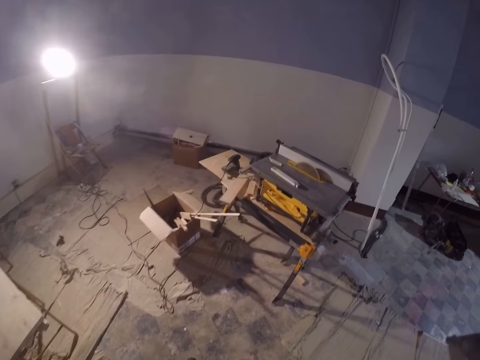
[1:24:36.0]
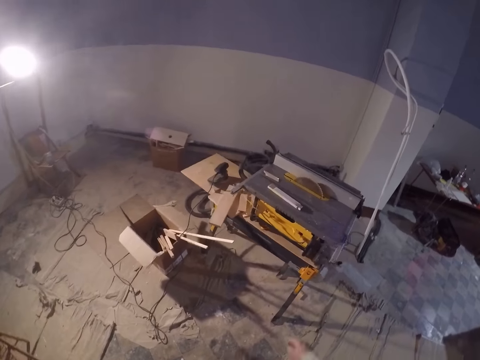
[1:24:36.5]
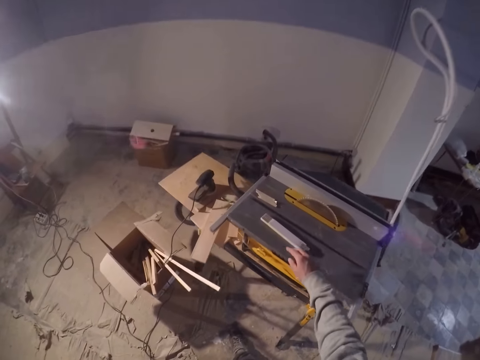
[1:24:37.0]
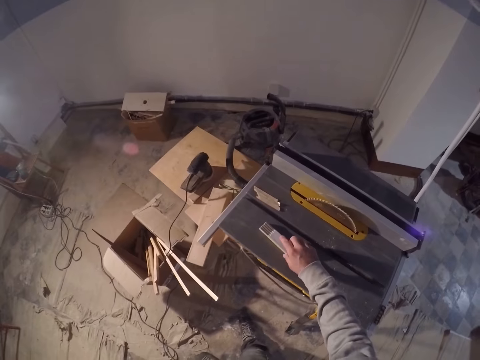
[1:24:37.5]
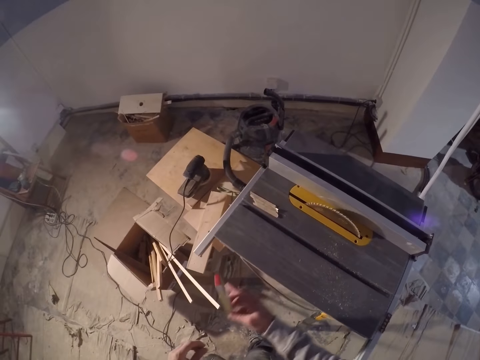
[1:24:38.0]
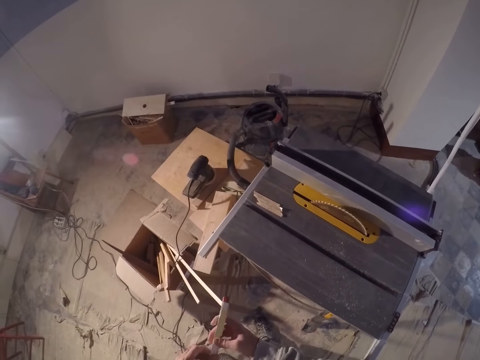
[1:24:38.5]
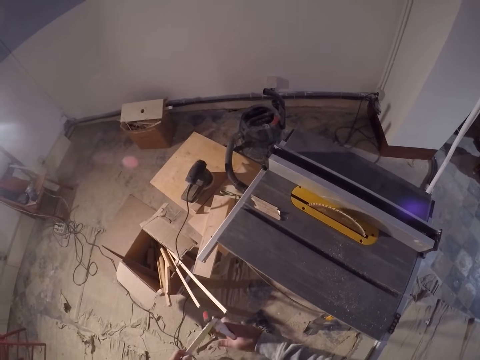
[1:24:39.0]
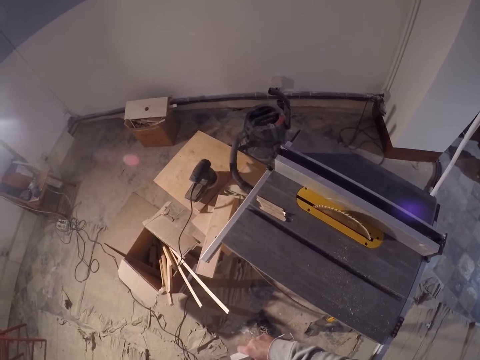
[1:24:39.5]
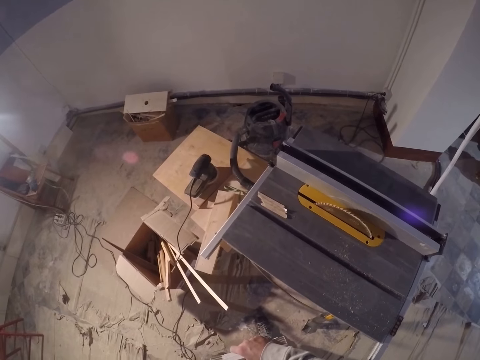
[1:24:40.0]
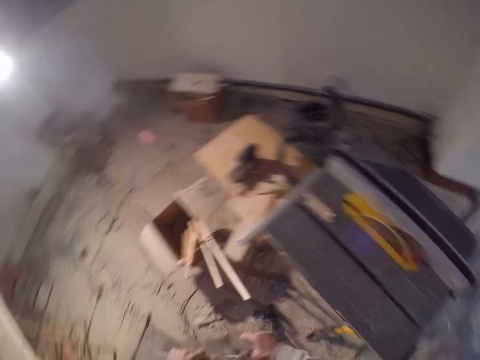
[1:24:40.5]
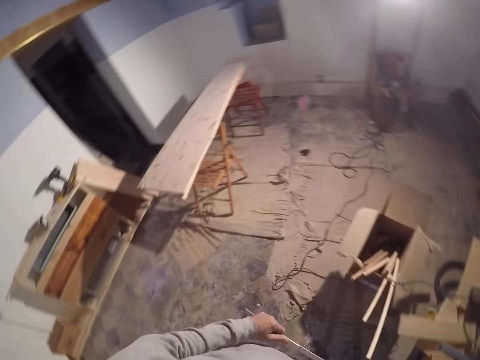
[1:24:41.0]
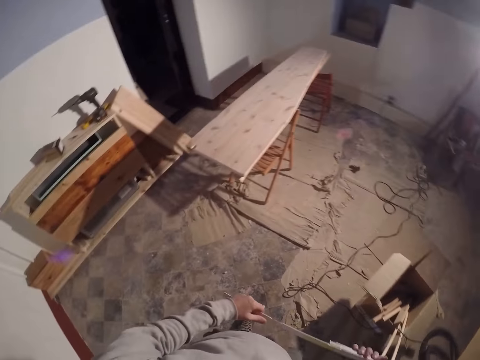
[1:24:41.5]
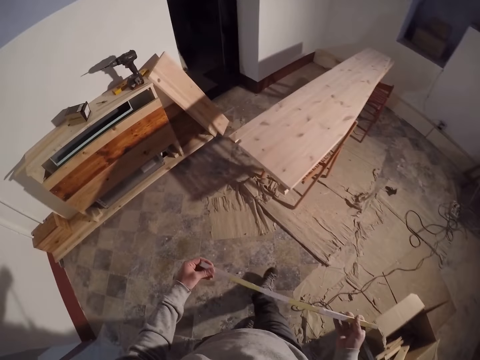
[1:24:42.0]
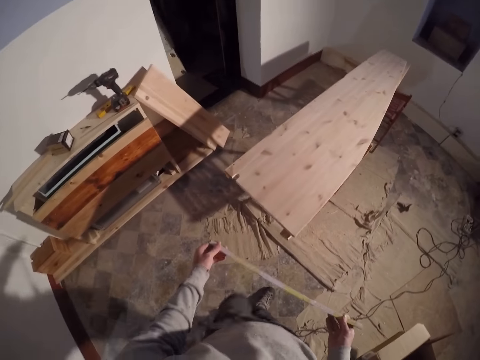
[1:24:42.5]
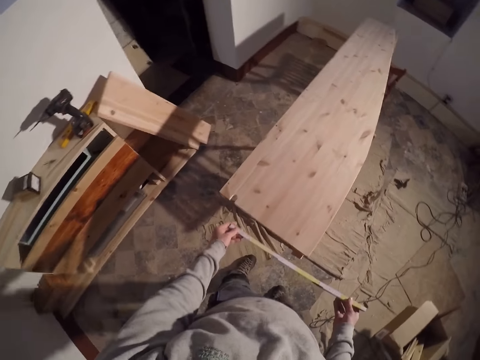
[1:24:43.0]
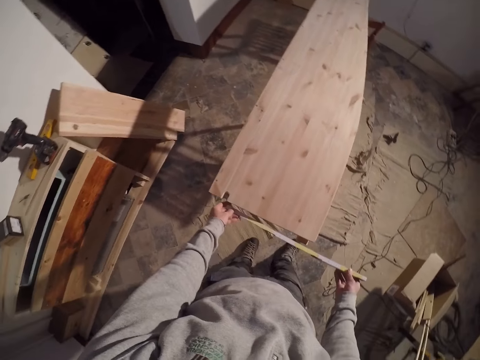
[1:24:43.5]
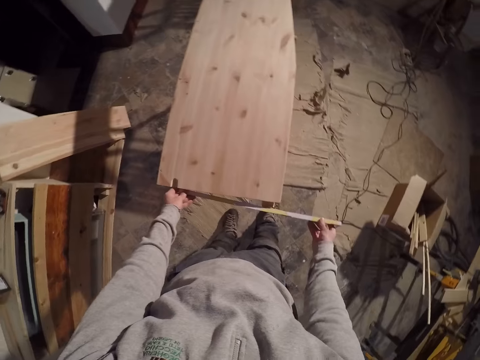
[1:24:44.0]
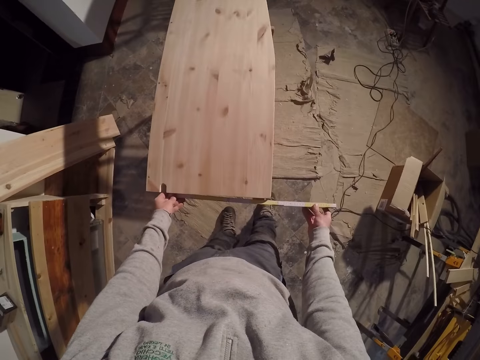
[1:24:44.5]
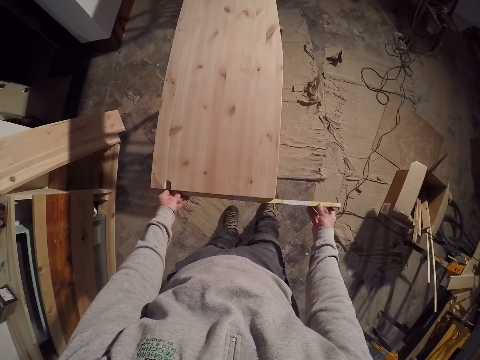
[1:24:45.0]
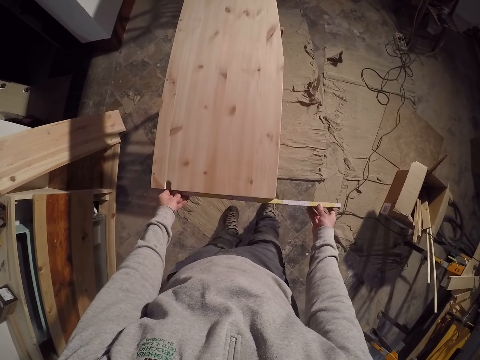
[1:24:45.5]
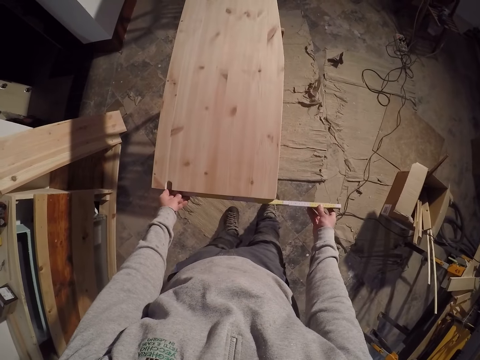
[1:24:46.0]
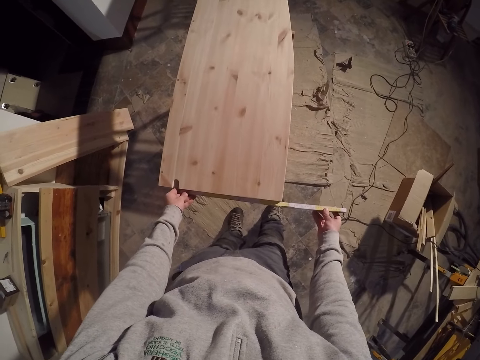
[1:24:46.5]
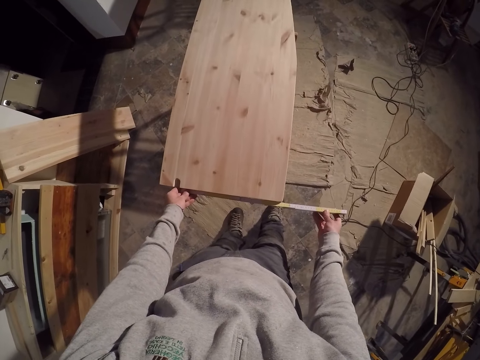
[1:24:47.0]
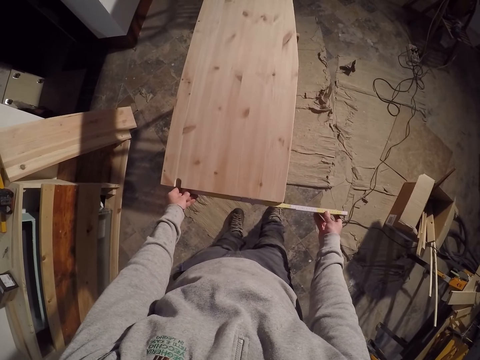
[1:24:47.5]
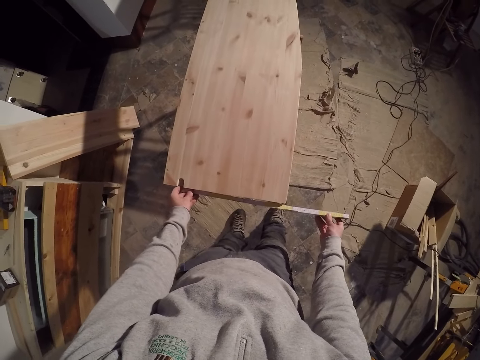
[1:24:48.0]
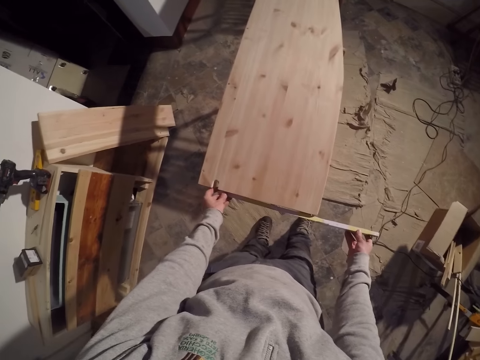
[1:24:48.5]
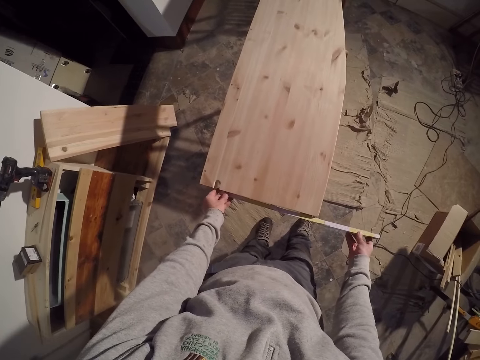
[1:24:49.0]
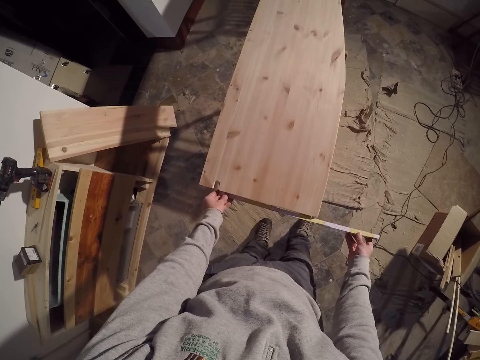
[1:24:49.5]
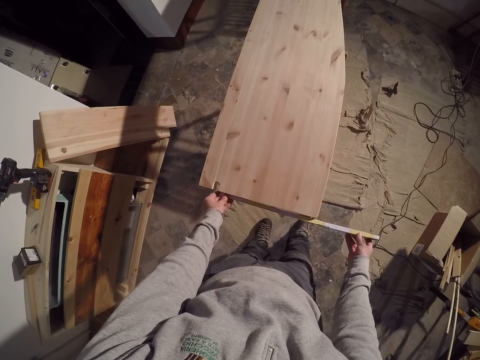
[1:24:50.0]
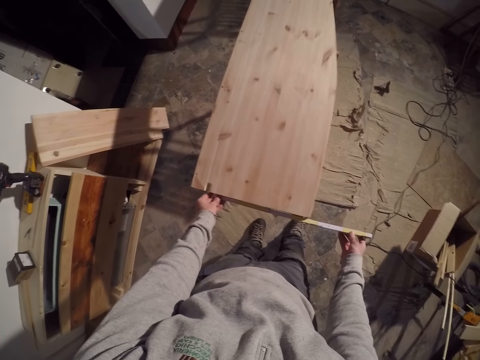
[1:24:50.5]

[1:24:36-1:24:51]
The camera wearer picks up a ruler on the table saw with his right hand. He expands the ruler with both hands. He looks around the workshop. He walks around the workshop. He measures the plywood with the ruler in both hands.

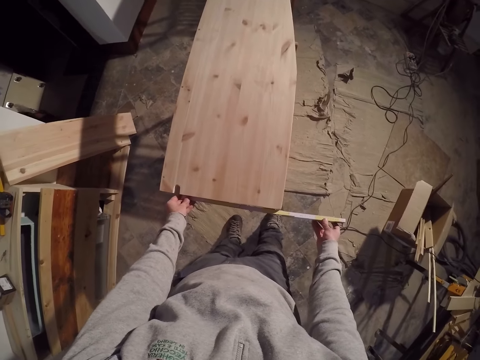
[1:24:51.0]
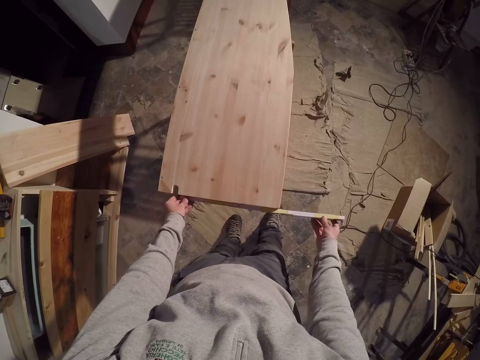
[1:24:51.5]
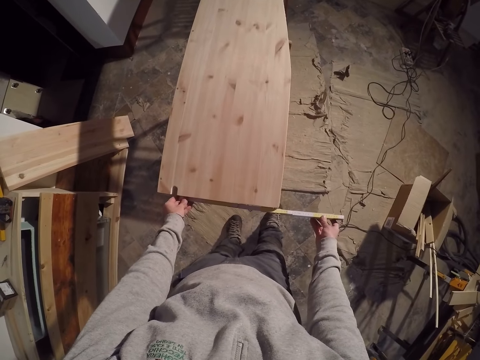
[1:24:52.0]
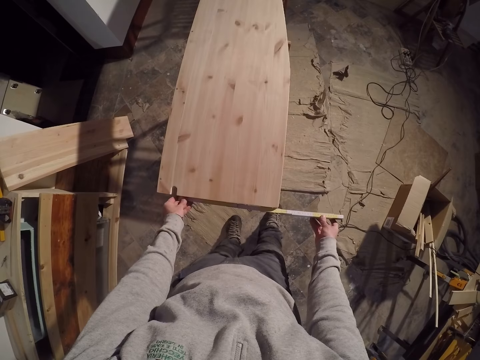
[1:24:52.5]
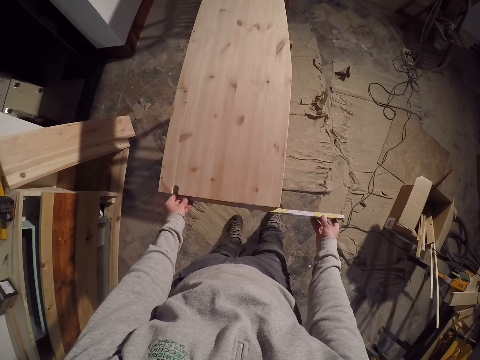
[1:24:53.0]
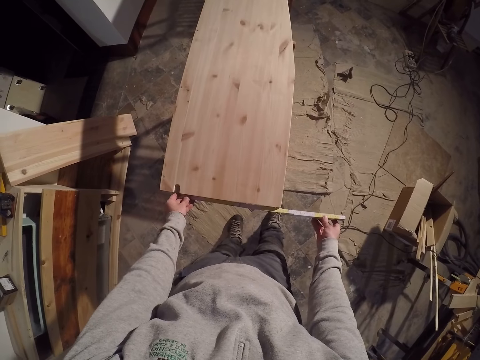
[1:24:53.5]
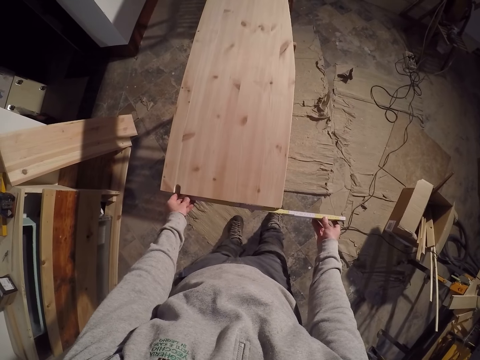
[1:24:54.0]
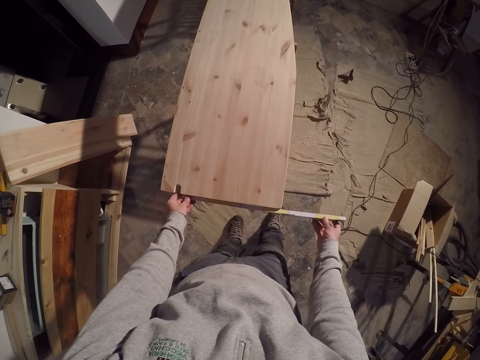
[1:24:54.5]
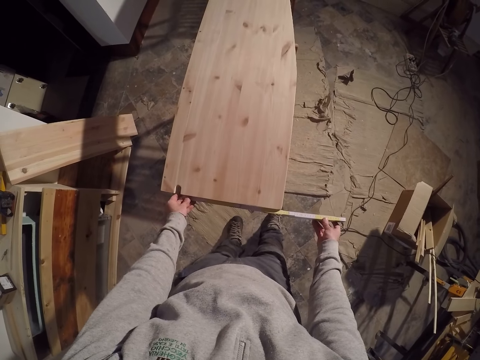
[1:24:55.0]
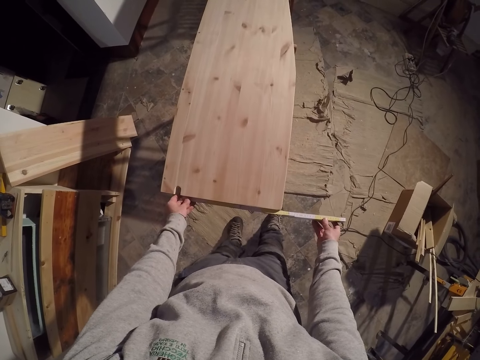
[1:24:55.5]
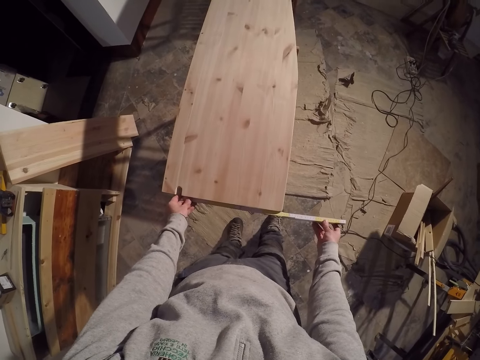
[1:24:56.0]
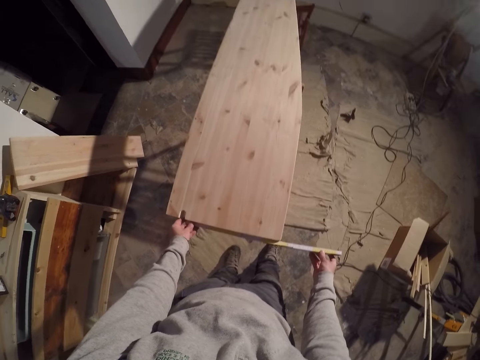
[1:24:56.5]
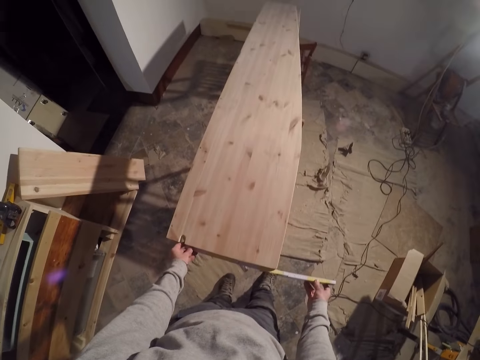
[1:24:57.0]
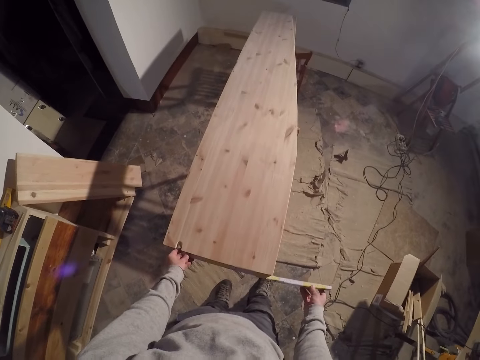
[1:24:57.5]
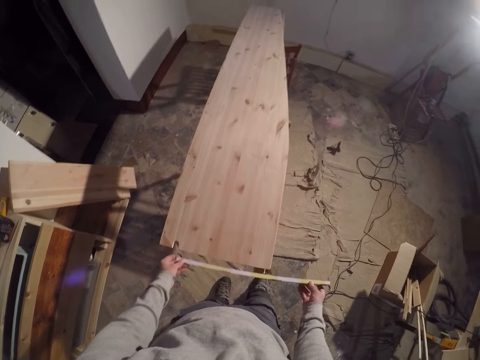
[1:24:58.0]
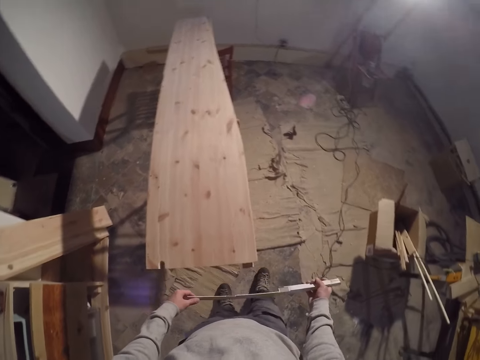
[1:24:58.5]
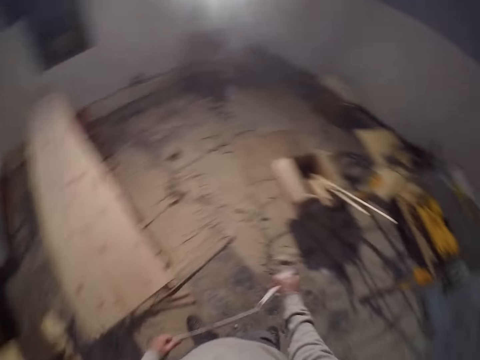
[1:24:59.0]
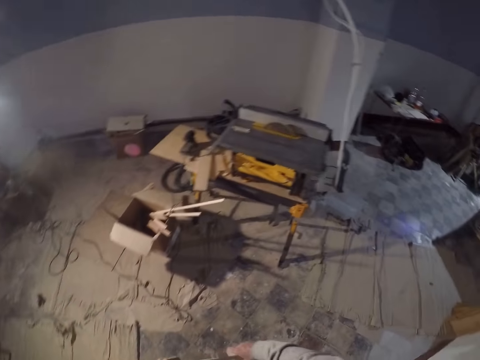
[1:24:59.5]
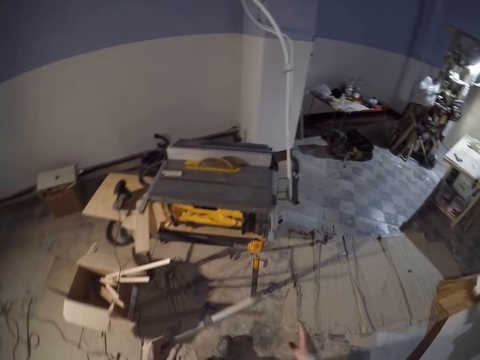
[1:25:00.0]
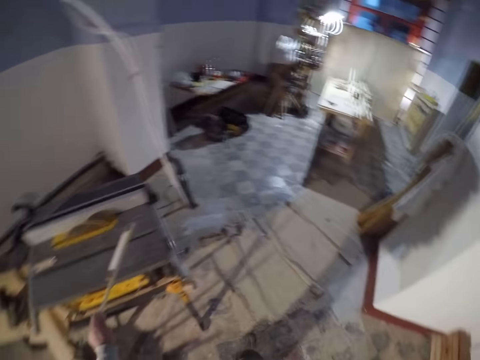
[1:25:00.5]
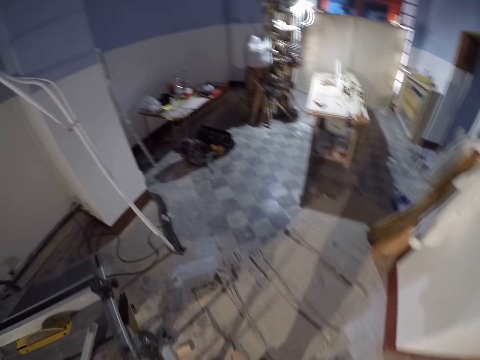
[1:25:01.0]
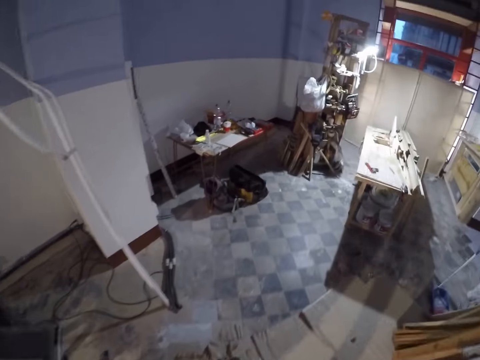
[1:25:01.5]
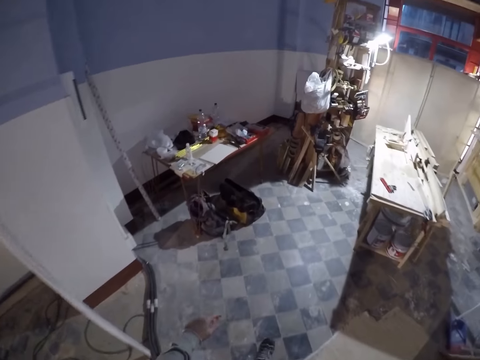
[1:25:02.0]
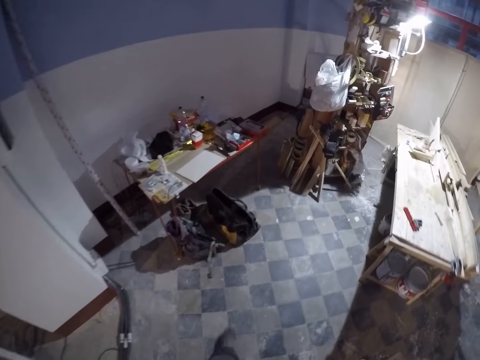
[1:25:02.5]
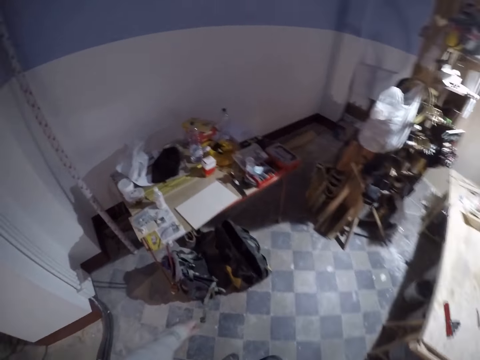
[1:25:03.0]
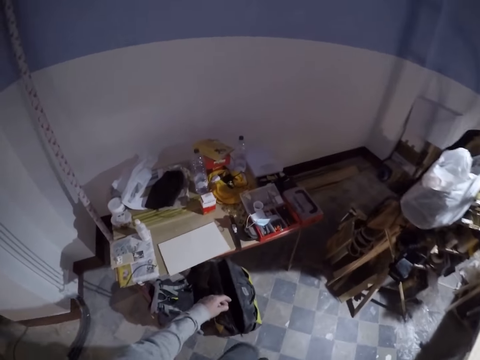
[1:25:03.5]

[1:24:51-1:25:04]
The camera wearer looks around the workshop. He folds the ruler in his hands. He drops the ruler in his left hand on the table. He walks to a section of the workshop.
